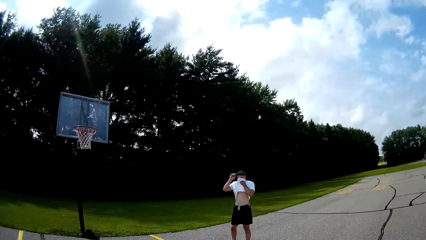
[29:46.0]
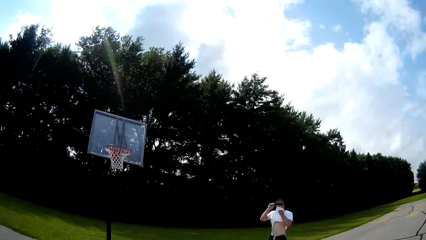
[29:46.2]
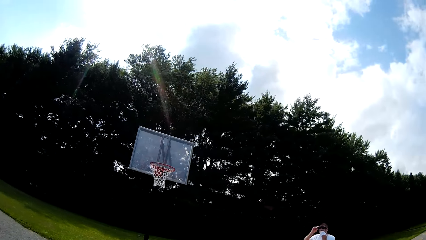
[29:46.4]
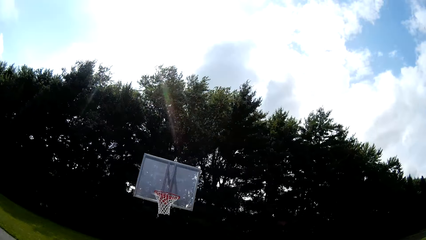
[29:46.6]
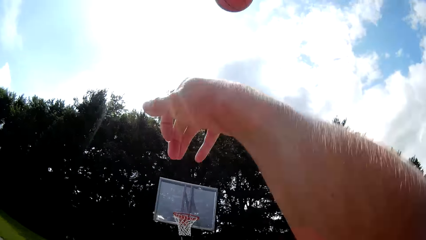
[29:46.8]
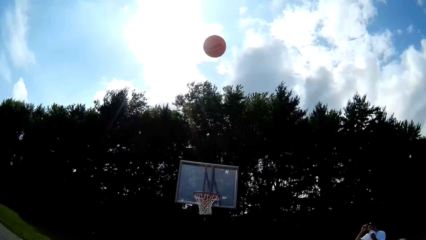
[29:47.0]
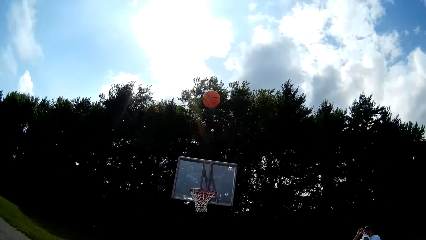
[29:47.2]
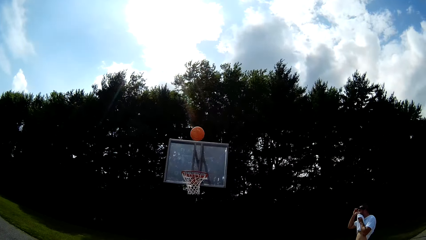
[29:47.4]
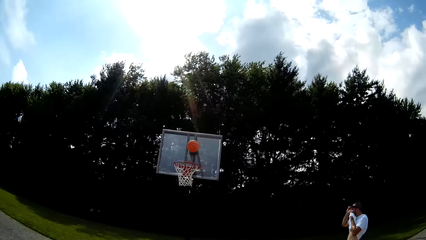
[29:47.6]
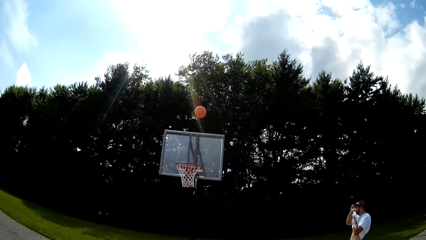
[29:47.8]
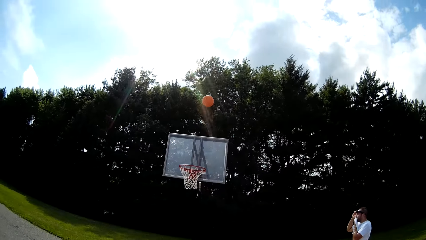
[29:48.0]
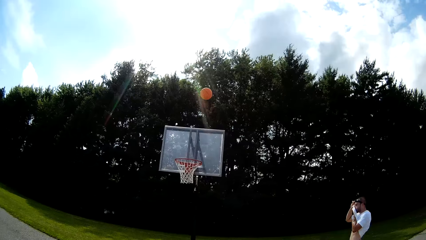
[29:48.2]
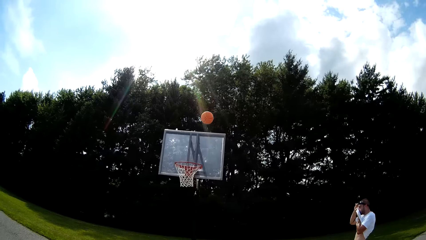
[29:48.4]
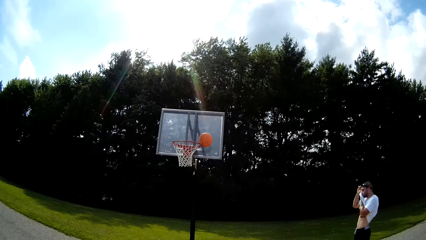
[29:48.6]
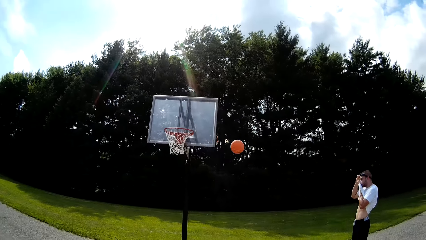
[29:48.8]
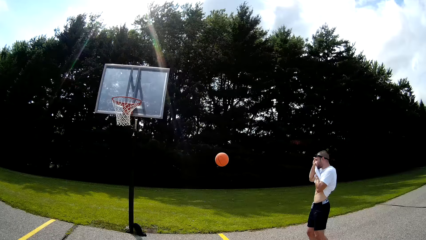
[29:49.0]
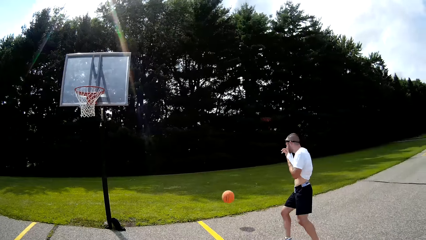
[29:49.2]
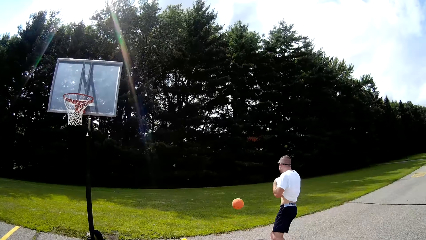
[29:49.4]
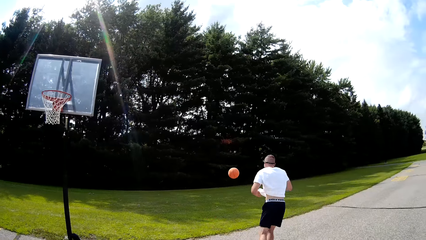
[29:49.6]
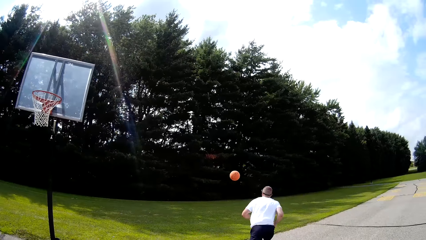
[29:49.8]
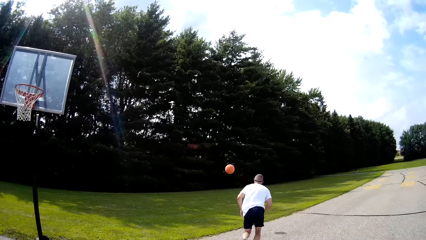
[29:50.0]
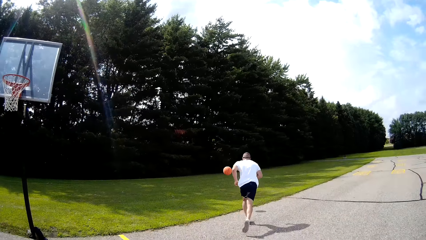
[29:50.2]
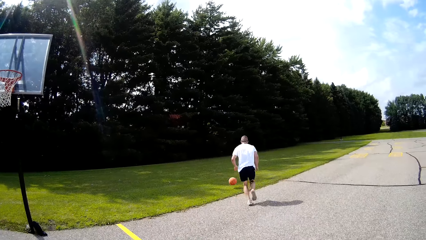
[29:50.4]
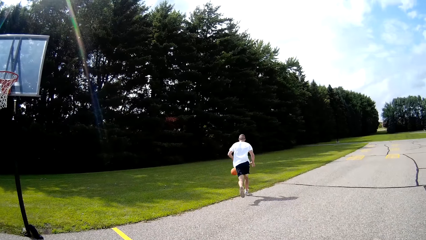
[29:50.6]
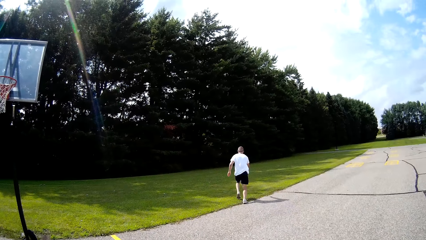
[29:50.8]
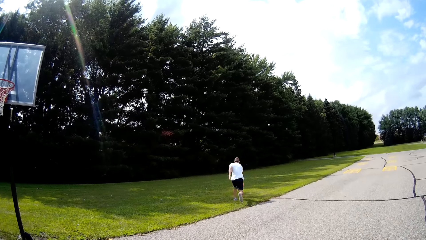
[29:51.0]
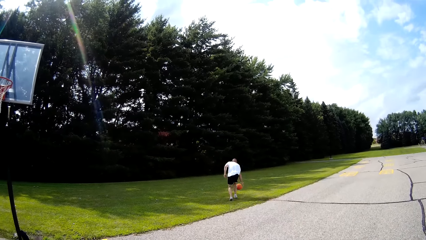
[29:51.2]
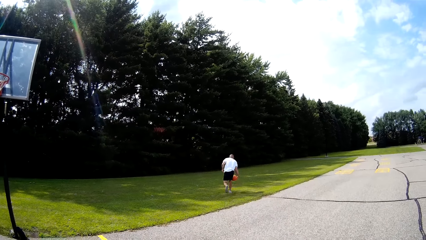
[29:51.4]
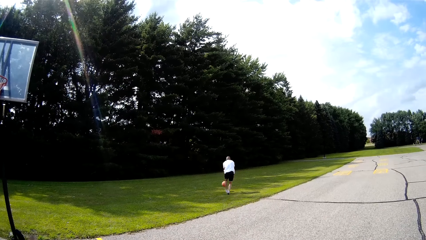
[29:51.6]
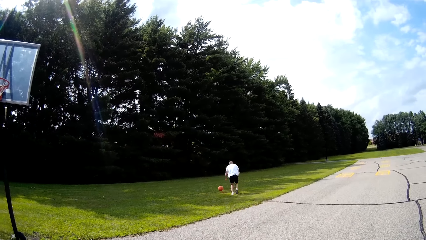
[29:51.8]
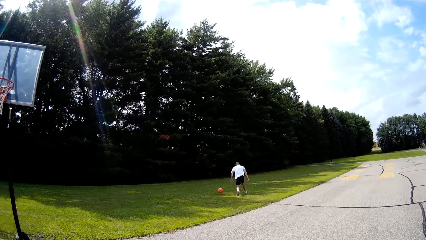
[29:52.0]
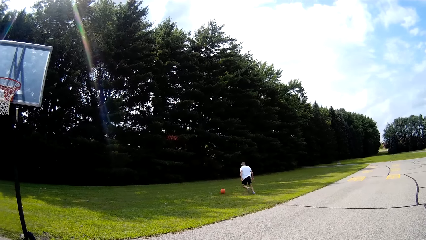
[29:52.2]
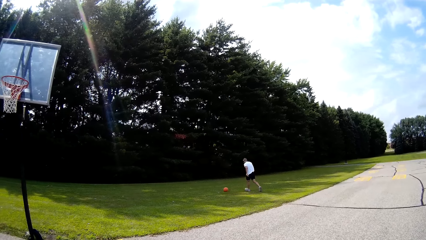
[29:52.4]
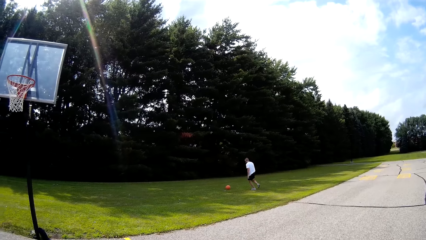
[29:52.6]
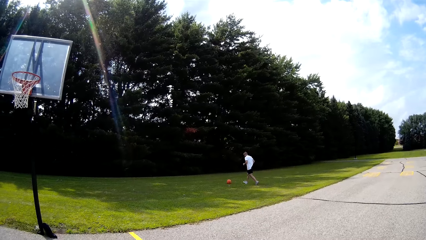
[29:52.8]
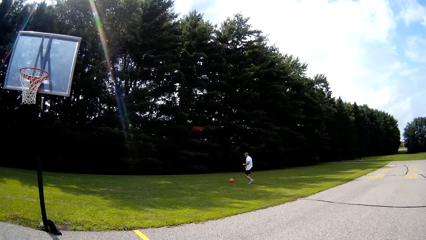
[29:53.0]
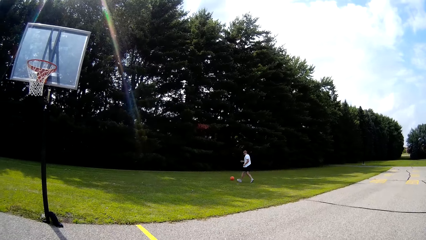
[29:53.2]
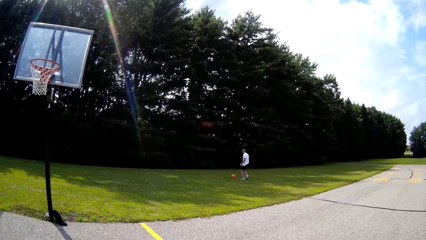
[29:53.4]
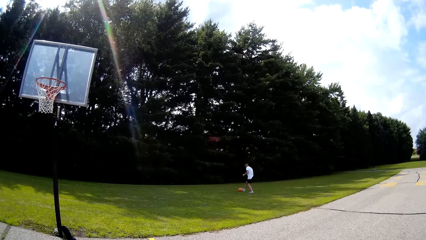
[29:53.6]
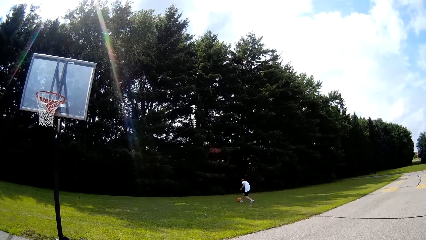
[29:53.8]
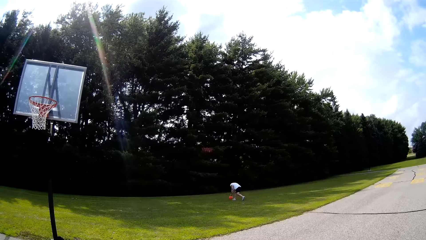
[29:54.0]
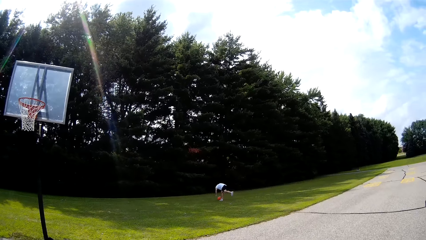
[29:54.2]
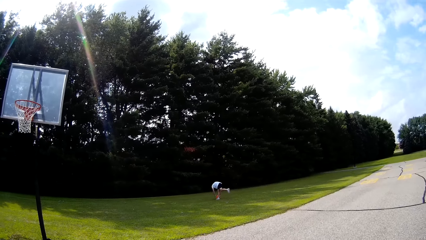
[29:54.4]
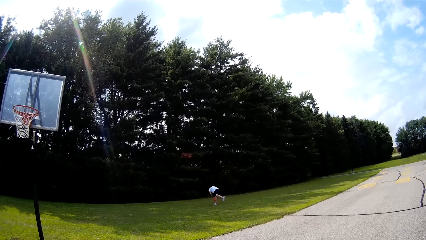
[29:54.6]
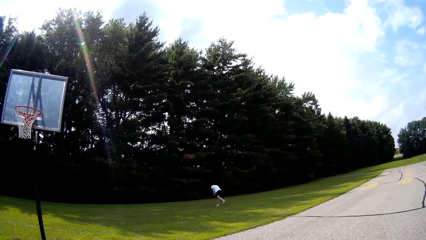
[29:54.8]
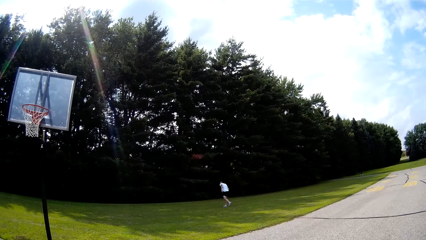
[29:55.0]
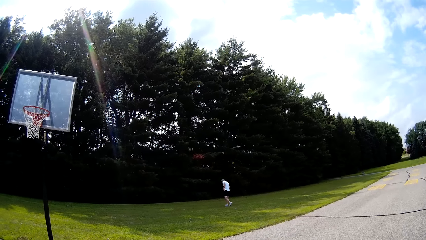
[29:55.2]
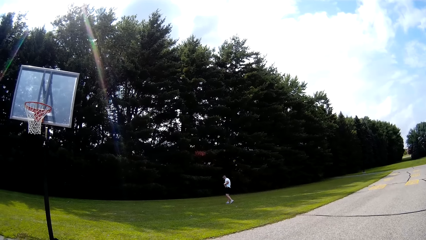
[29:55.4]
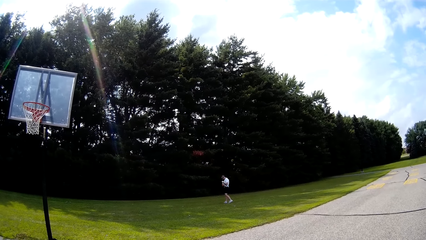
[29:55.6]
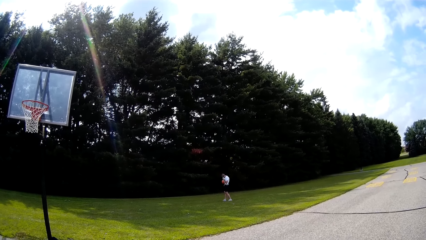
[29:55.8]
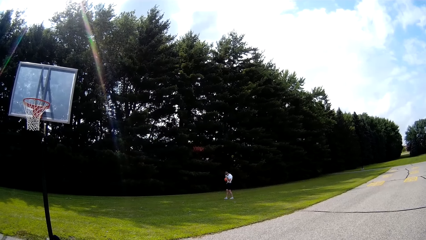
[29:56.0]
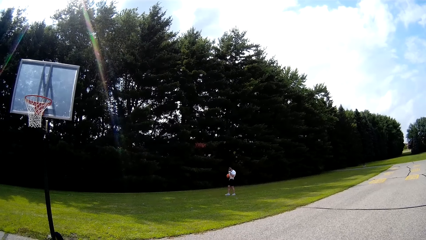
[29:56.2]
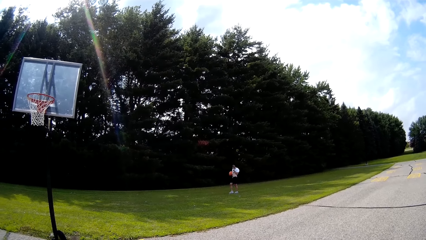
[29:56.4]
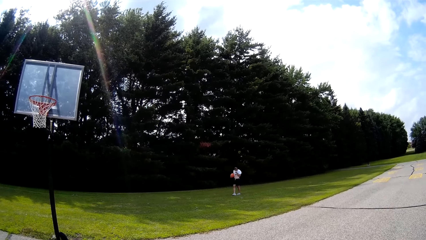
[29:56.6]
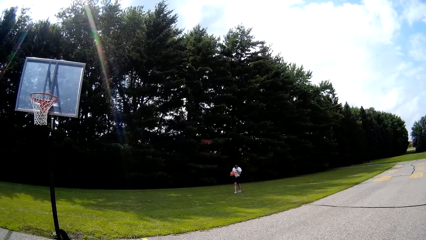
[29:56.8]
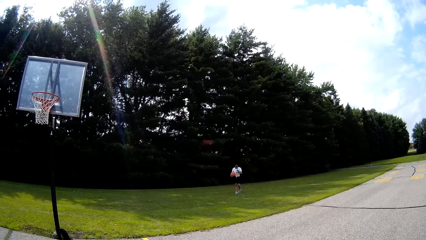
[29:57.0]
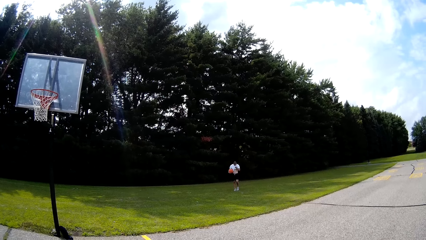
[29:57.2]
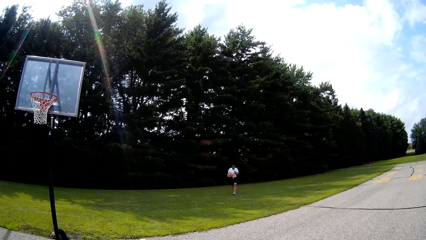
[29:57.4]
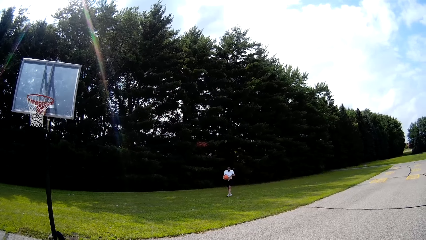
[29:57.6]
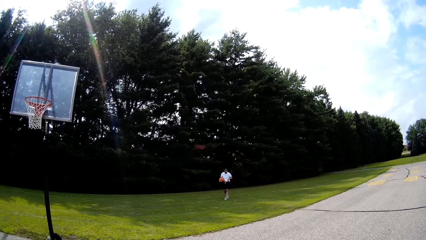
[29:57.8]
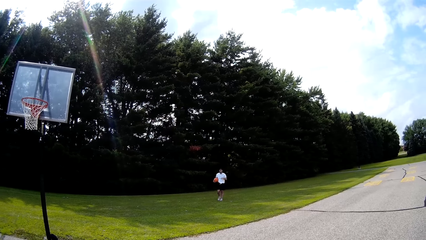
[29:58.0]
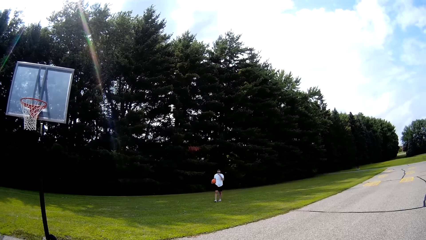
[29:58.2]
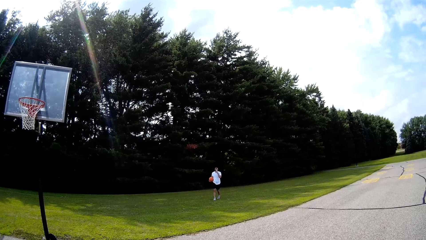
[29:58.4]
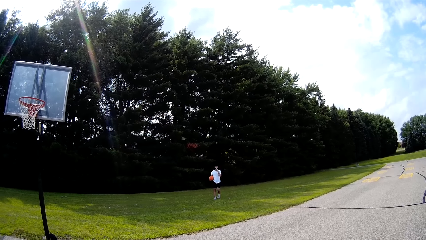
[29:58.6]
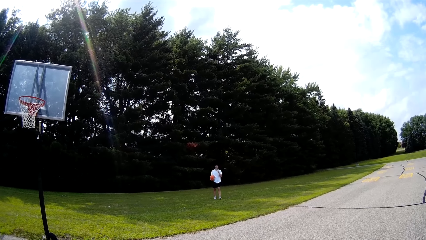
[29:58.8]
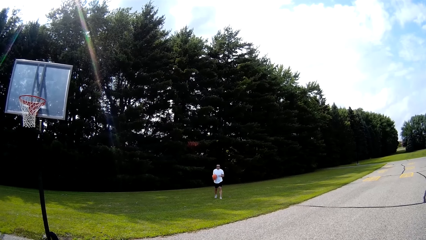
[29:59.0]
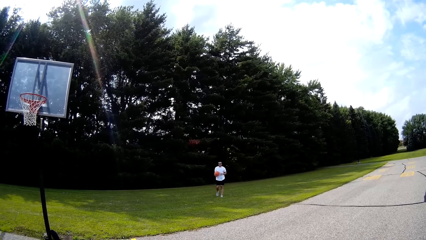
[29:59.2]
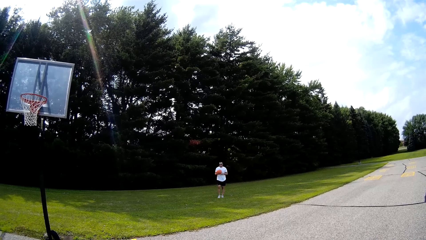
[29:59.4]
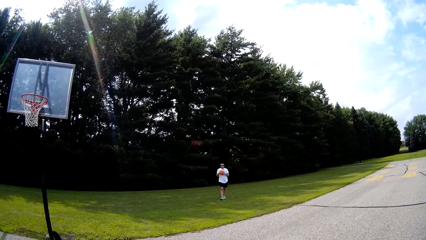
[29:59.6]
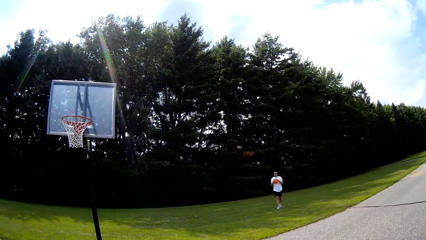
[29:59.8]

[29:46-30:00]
The camera wearer throws the basketball towards the basketball stand with his right hand. The man hits the basketball with his right hand, picks up the basketball on the floor with his hands and cleans his face with his shirt in his right hand.
